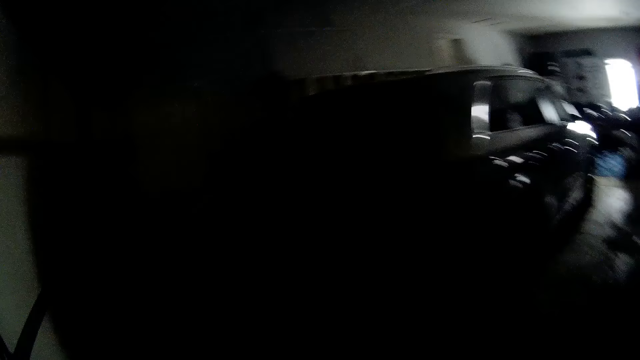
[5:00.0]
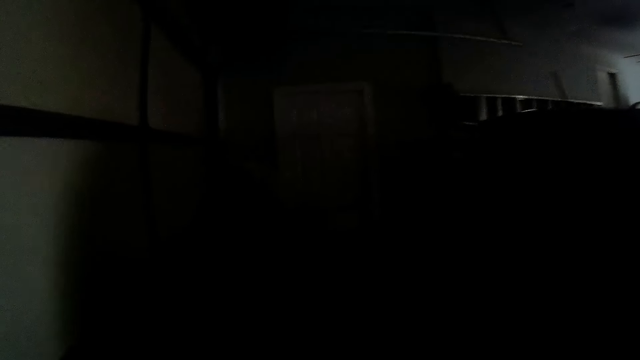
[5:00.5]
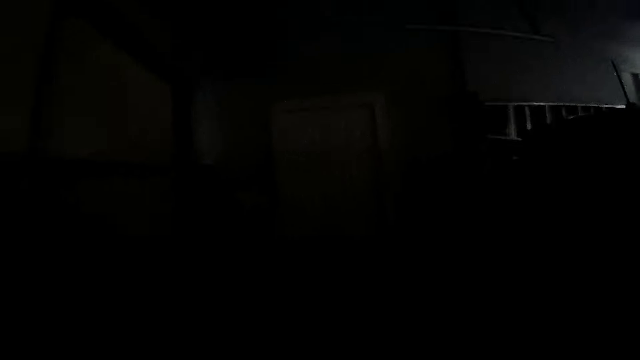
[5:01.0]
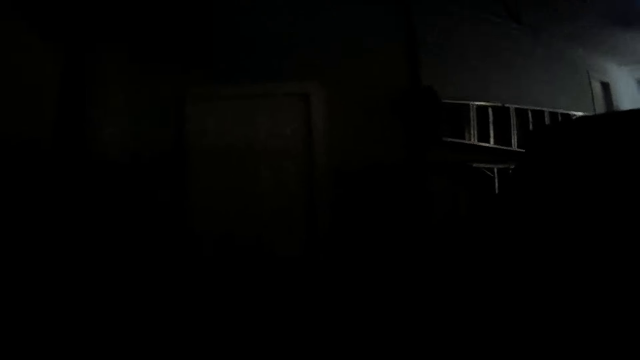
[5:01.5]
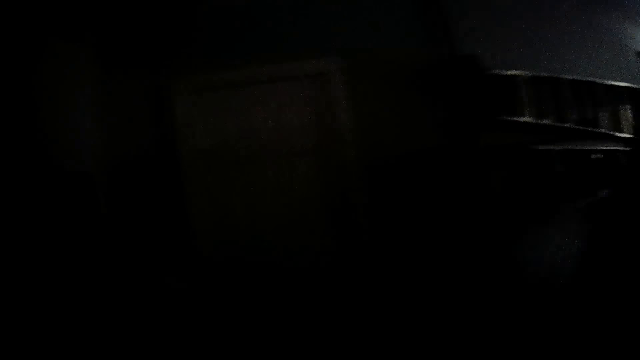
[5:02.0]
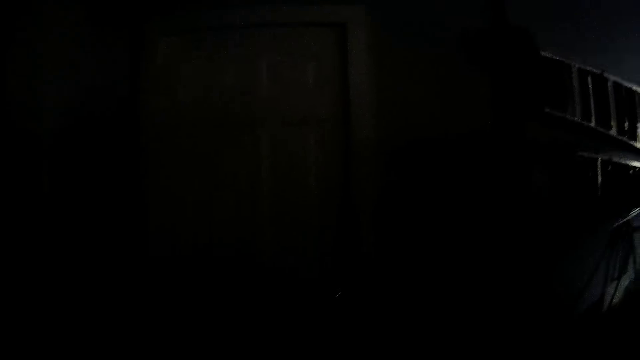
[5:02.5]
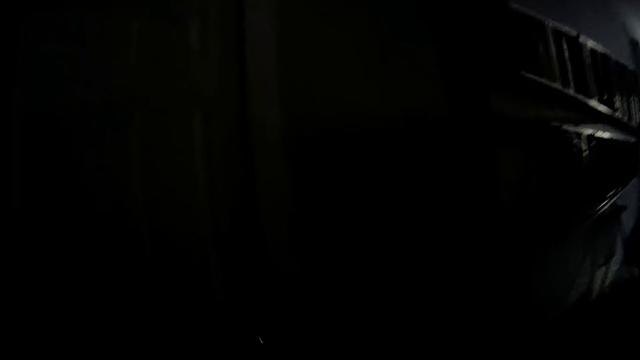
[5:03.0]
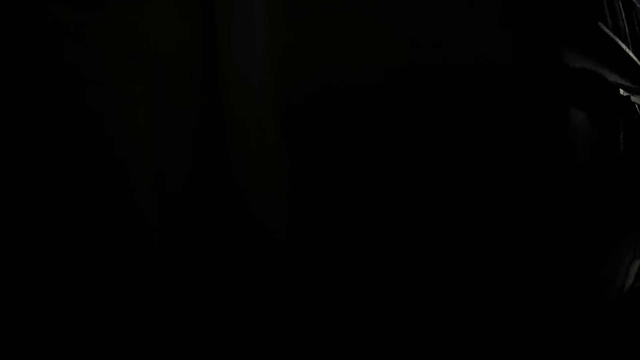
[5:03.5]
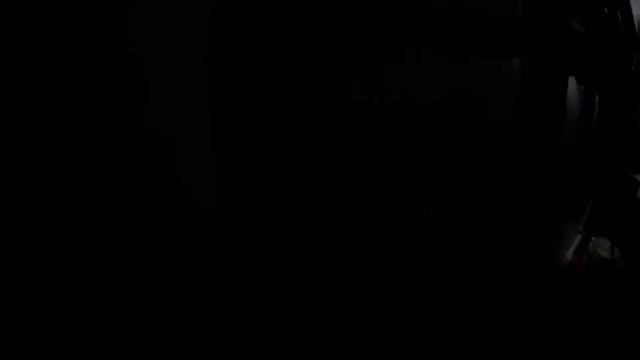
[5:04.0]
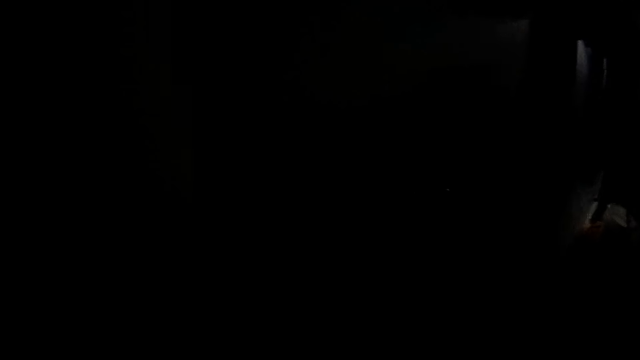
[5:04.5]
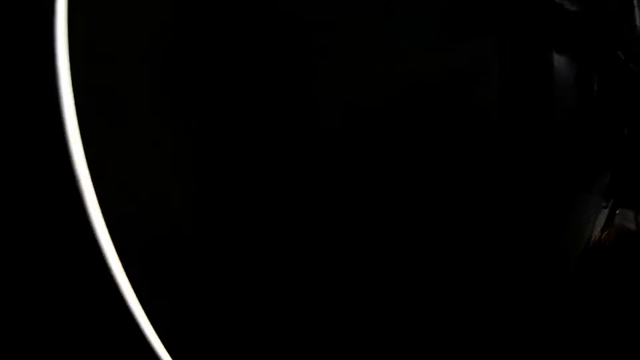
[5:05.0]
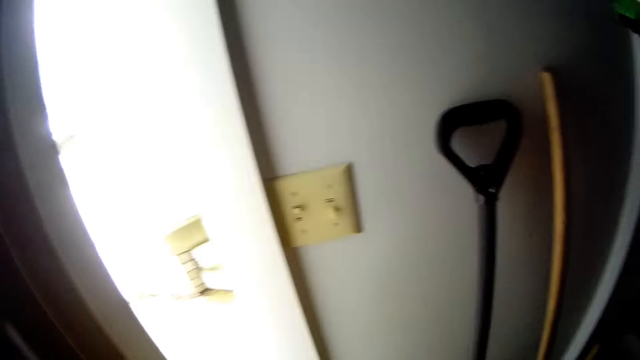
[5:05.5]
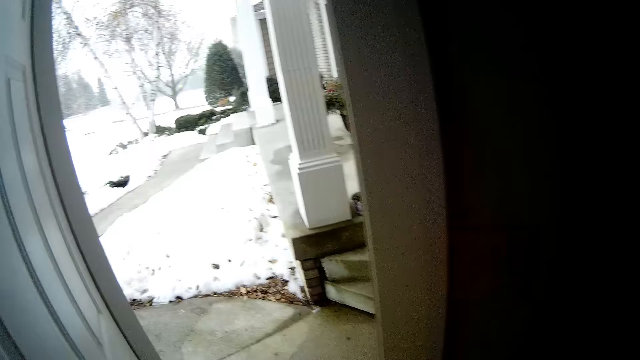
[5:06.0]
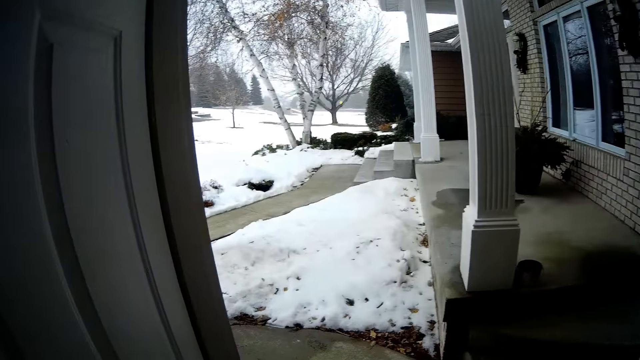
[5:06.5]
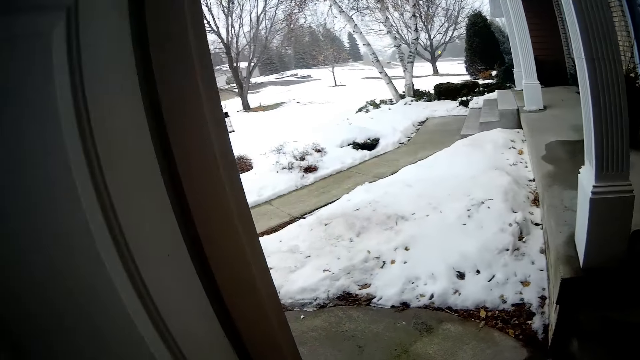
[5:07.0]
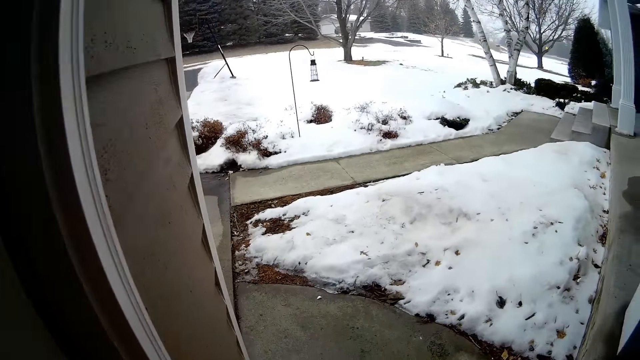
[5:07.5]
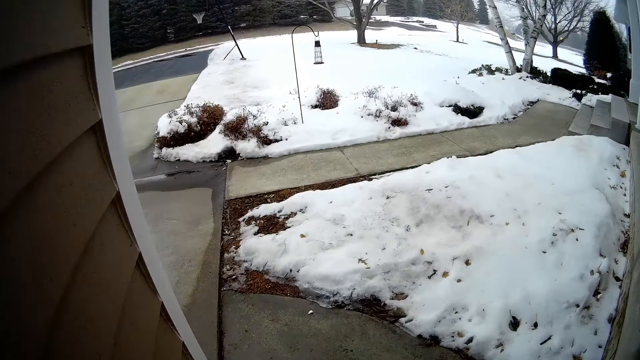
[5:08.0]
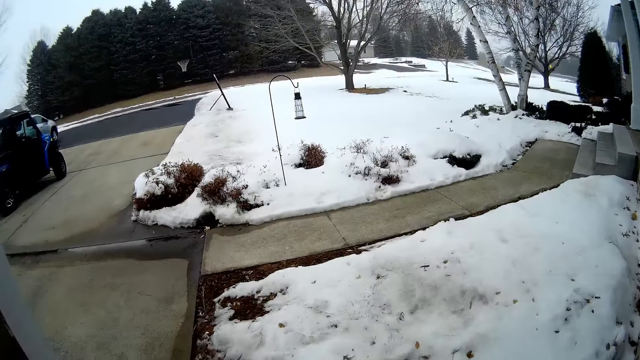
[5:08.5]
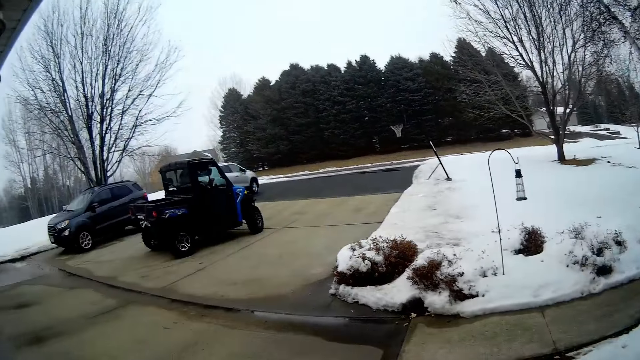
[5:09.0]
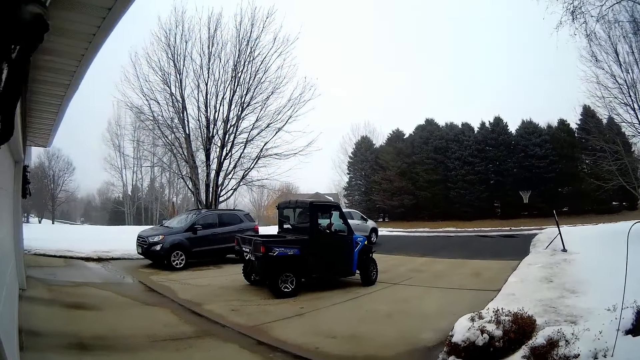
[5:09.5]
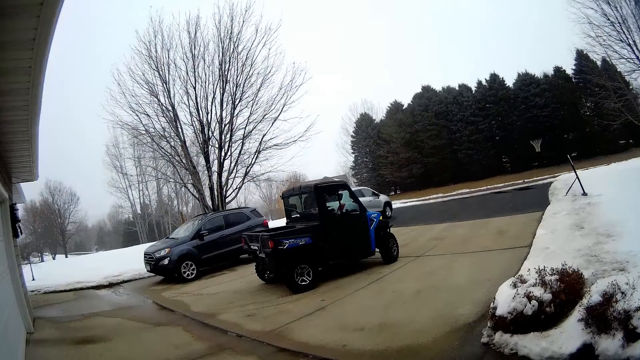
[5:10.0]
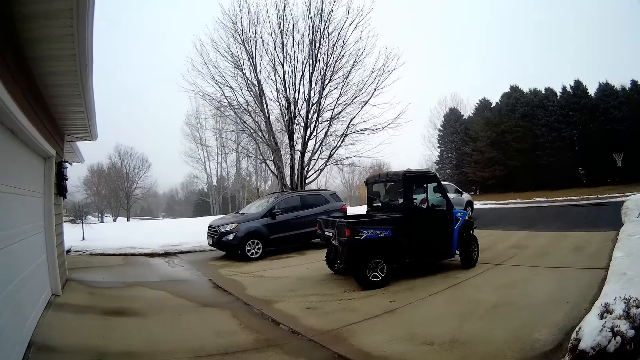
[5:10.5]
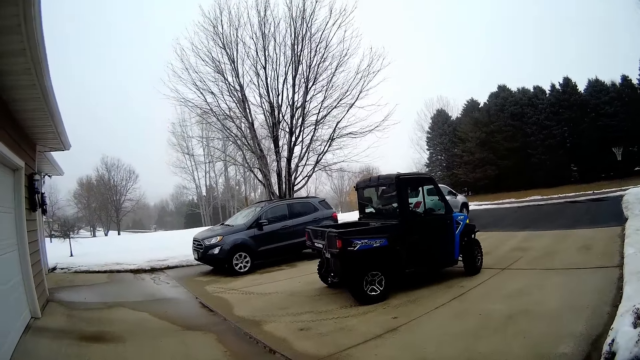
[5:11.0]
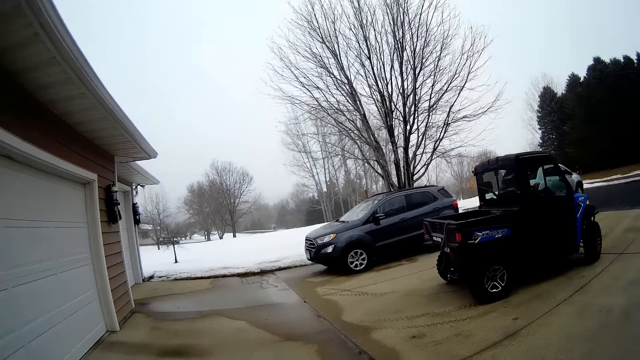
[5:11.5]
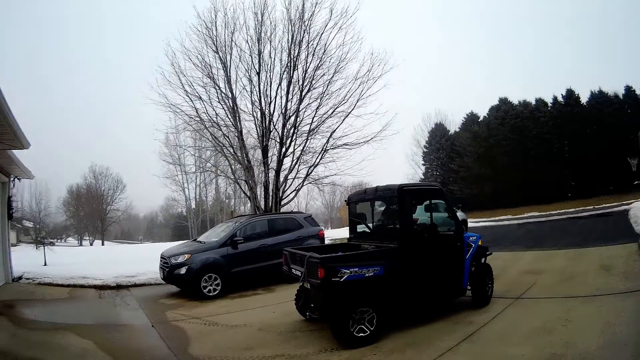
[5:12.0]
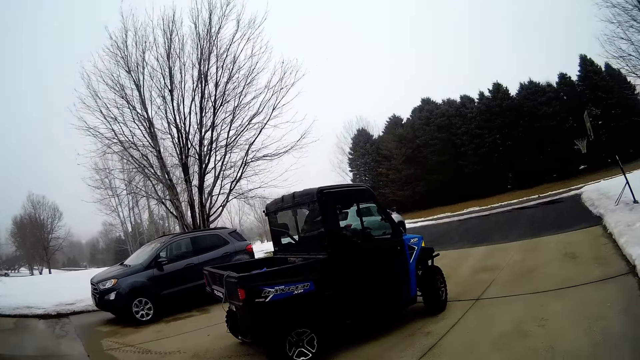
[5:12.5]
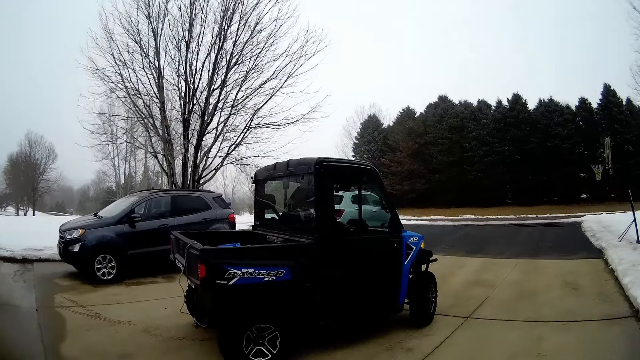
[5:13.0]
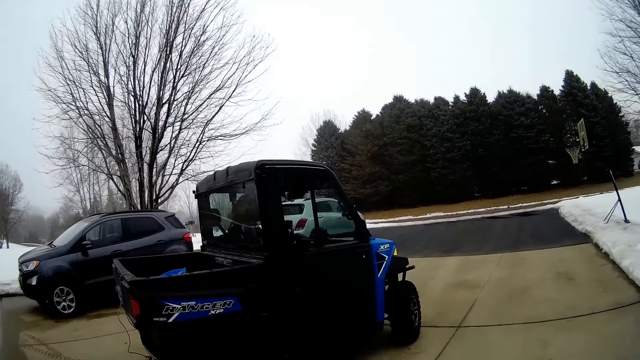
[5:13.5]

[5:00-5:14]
The camera wearer opens the white door in the garage with his left hand. He walks outside the garage. He walks towards an electric golf cart.

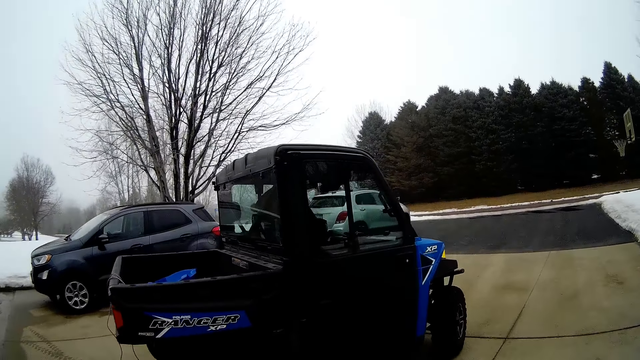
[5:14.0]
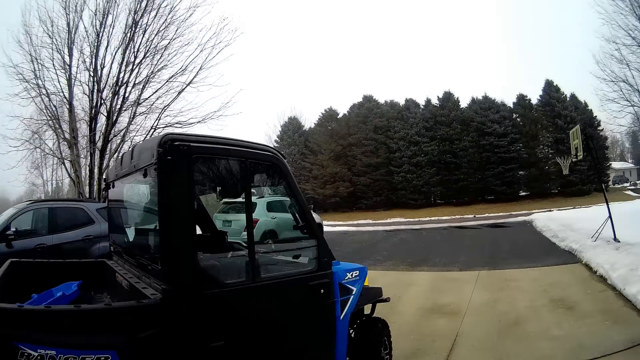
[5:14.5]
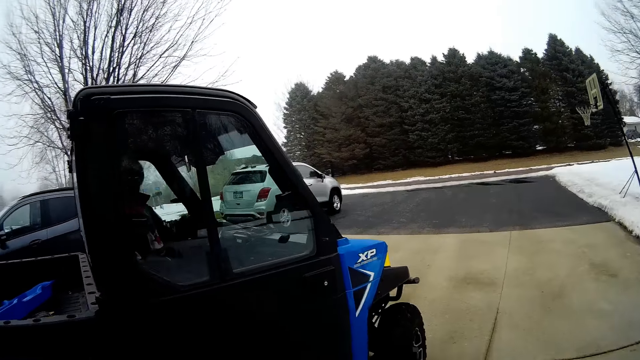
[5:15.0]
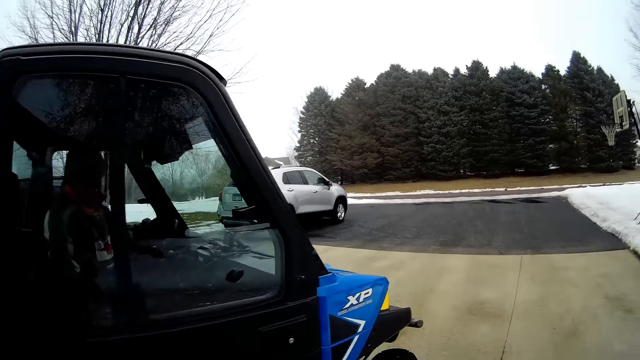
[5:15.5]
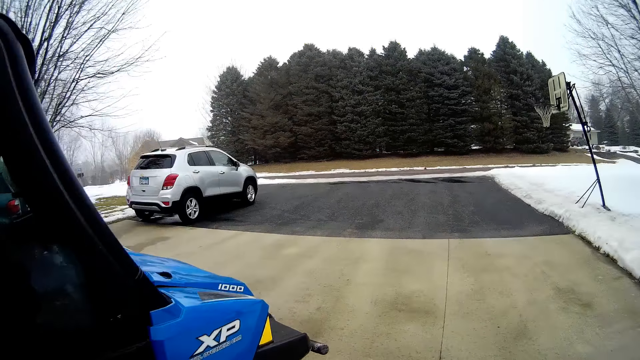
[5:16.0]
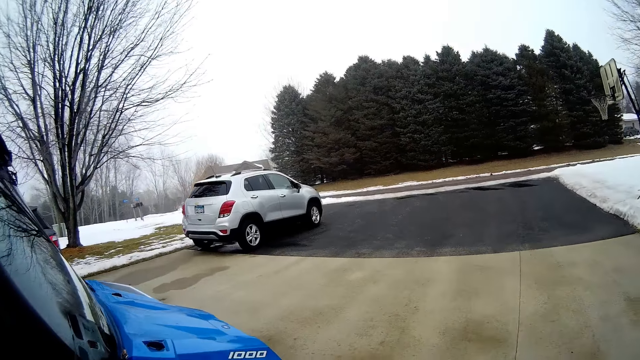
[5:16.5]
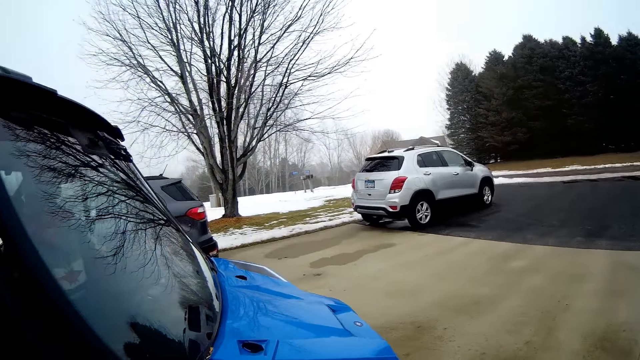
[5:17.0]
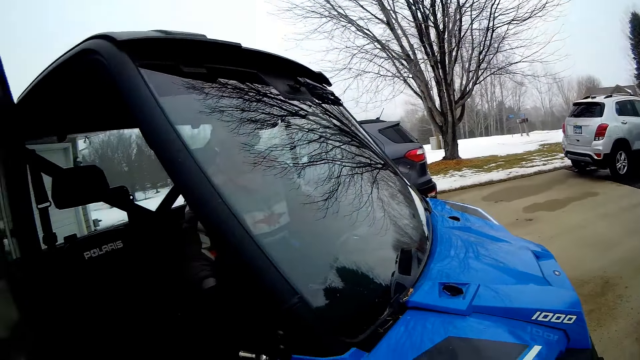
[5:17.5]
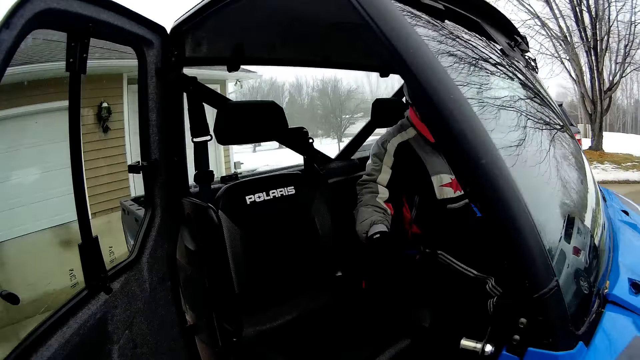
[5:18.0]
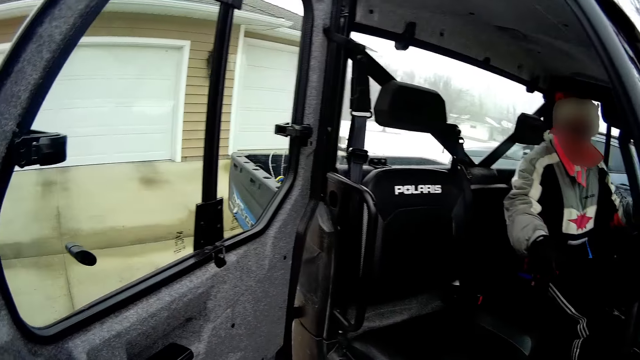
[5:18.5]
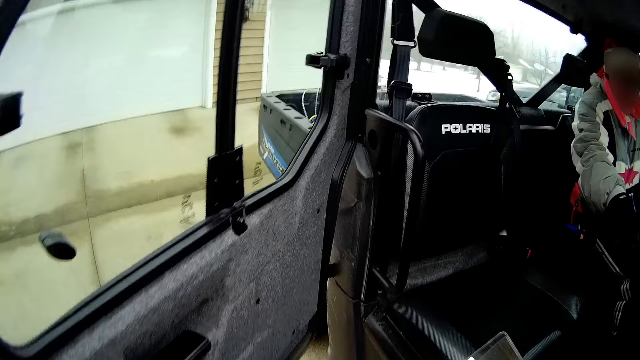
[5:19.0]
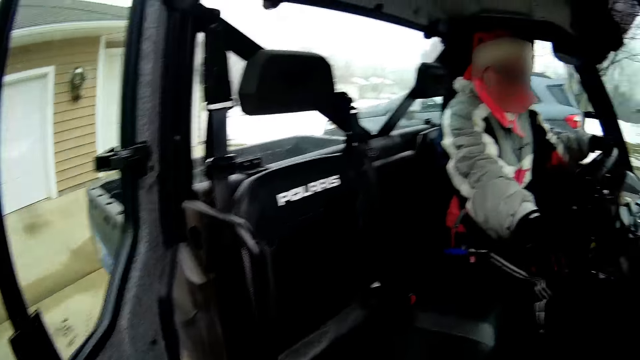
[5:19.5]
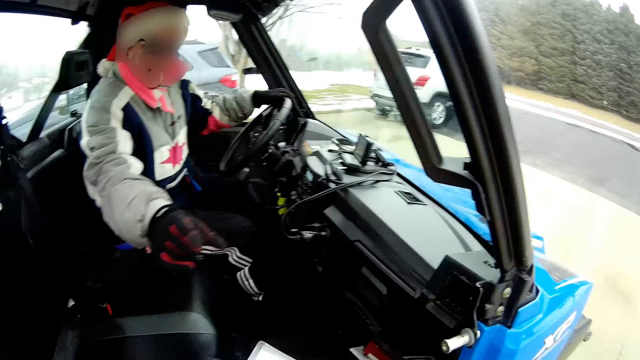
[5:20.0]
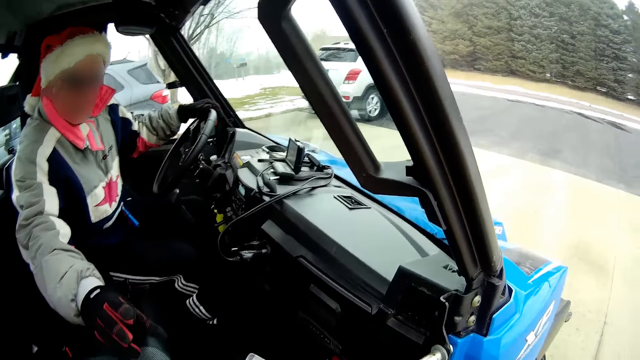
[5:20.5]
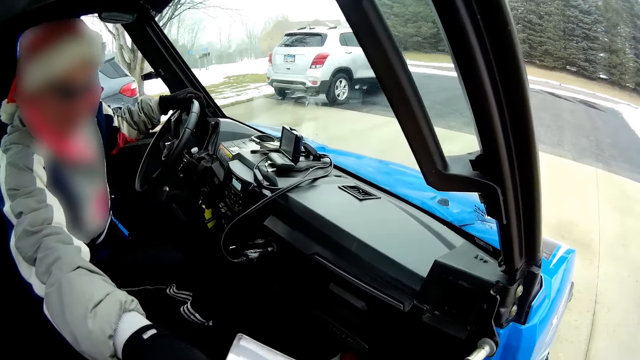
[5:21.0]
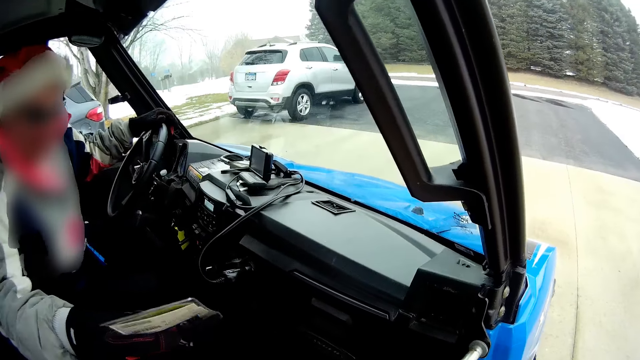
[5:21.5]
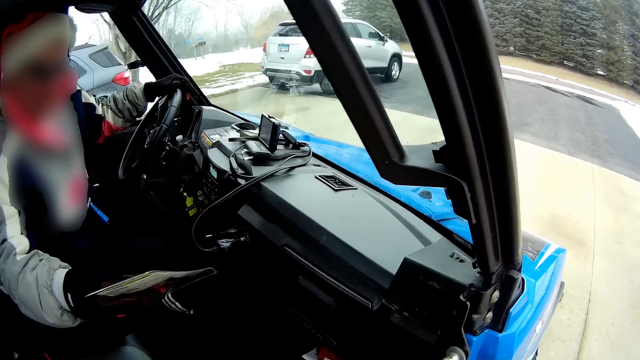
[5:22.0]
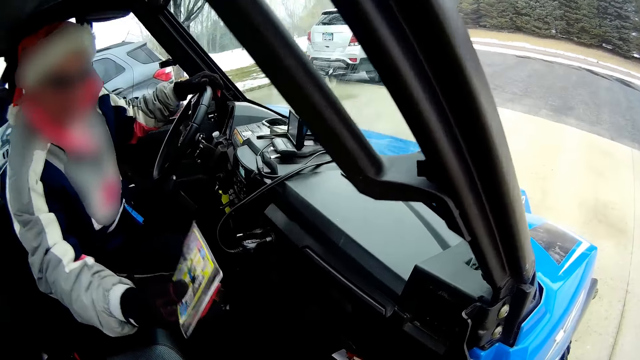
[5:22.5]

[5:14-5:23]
The camera wearer opens the door to the electric golf cart or pickup truck with his left hand. A man interacts with the camera wearer. The man takes a booklet from the camera wearer with his right hand. The camera wearer gives the man a card with his right hand.
